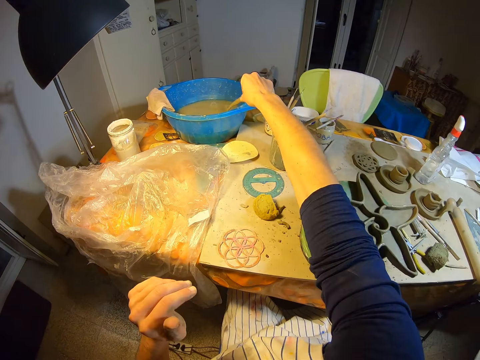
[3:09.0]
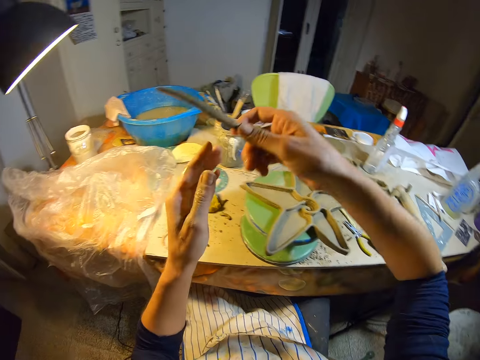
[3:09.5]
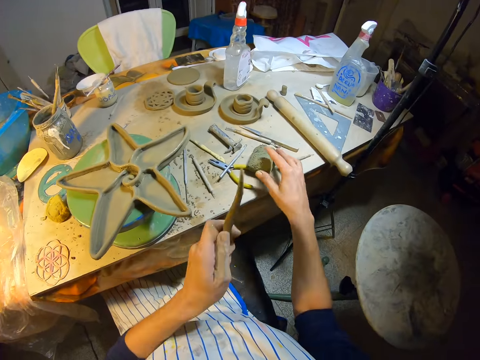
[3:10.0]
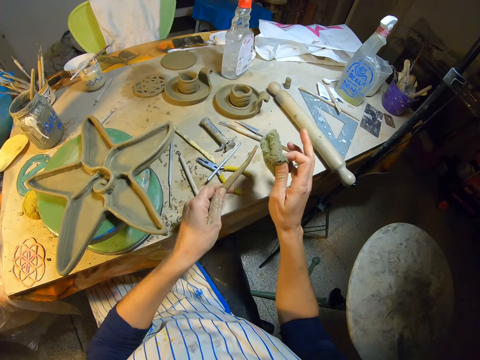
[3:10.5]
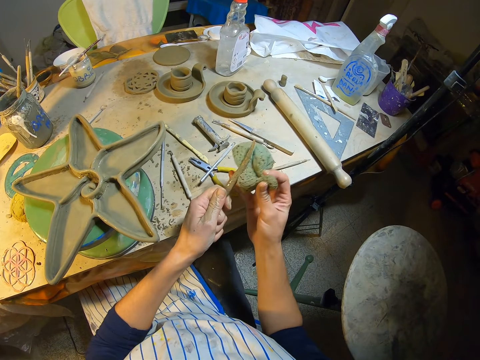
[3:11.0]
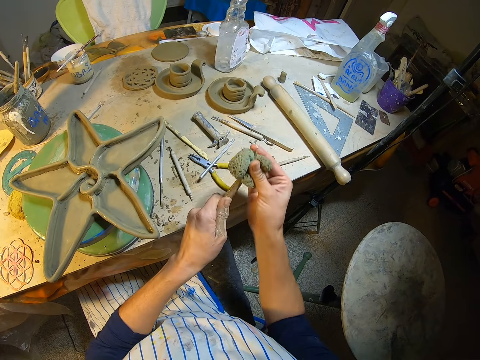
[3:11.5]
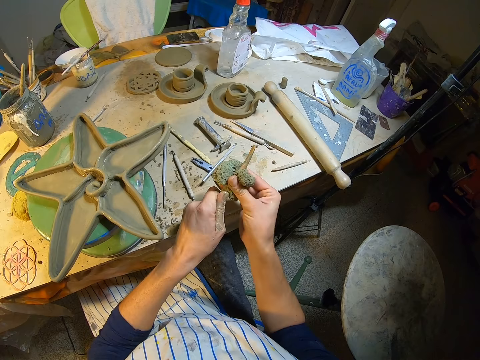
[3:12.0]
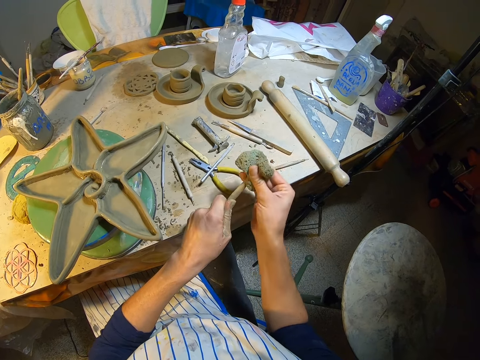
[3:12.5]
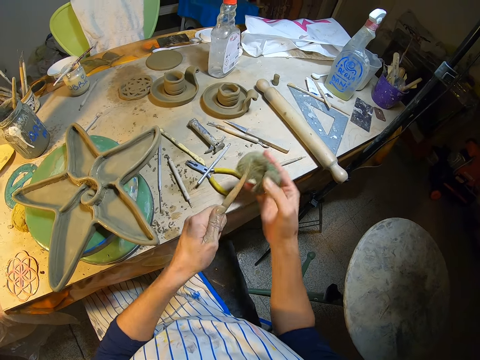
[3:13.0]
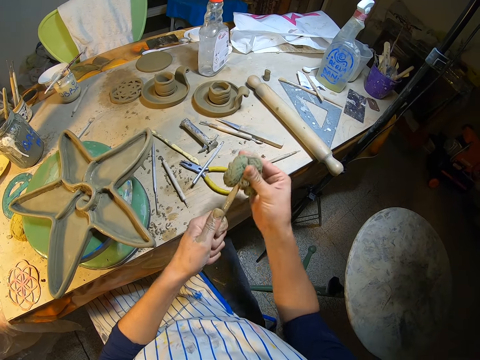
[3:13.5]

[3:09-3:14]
The camera wearer holds the clay knife with both hands. She holds the clay knife with her left hand and picks the foam on the table with her right hand. She wipes the wood. She cleans the clay knife in her left hand with the foam in her right hand.

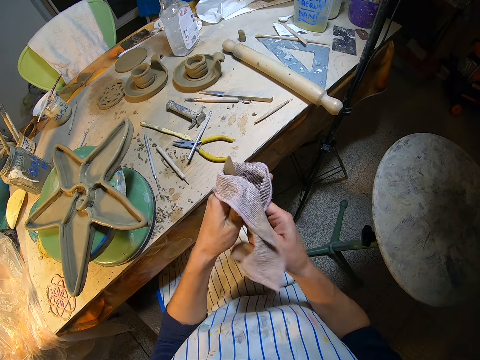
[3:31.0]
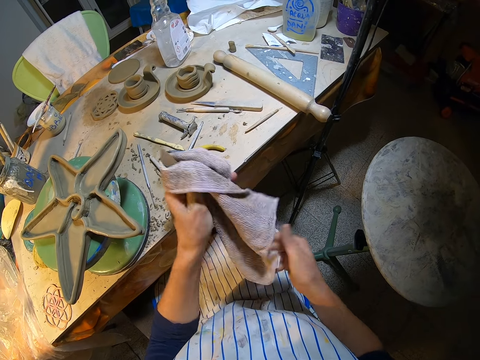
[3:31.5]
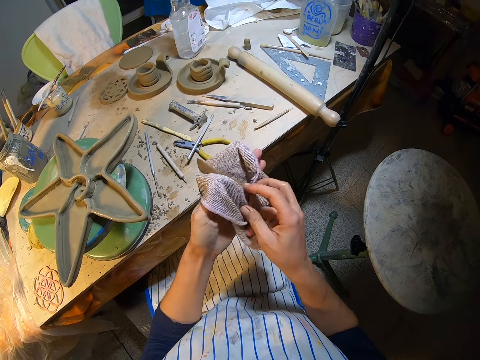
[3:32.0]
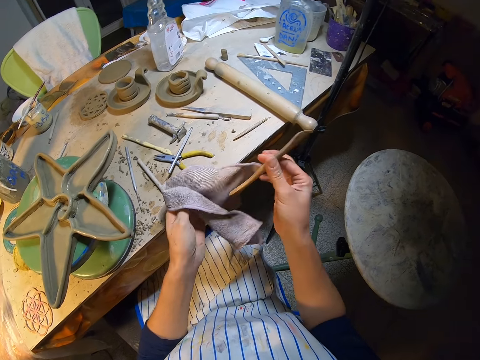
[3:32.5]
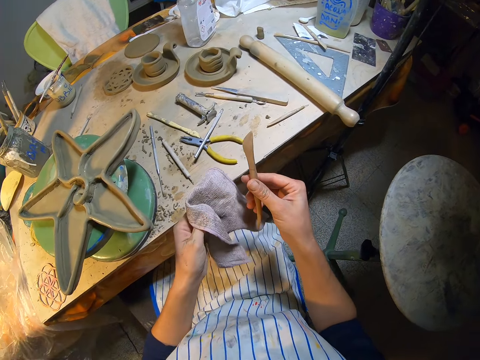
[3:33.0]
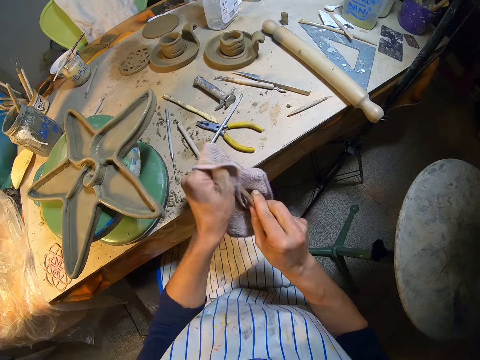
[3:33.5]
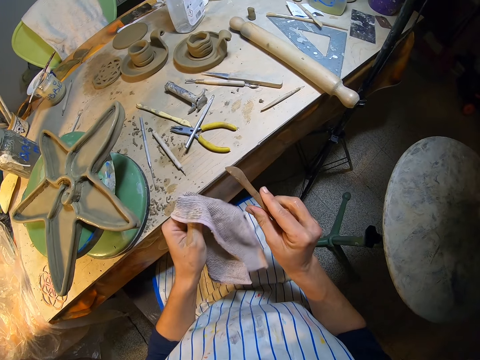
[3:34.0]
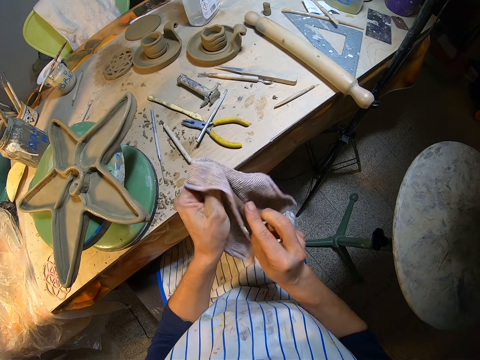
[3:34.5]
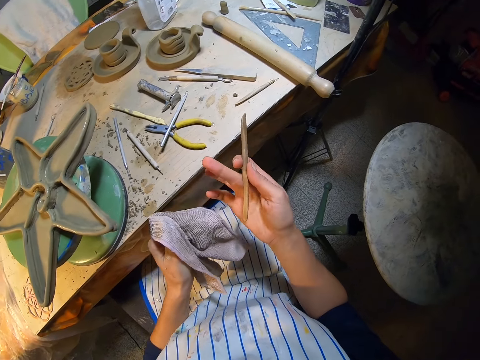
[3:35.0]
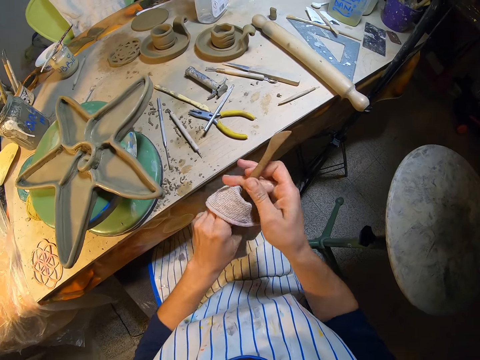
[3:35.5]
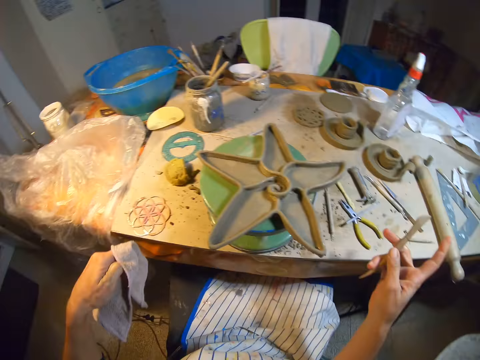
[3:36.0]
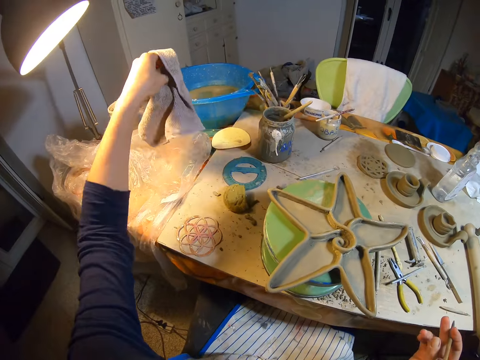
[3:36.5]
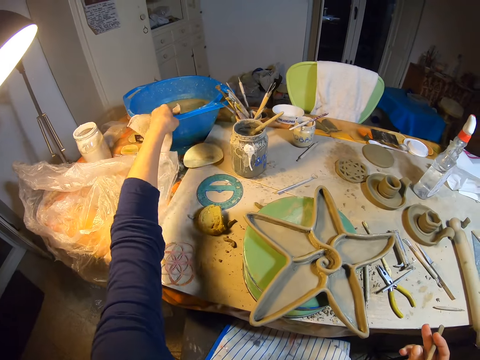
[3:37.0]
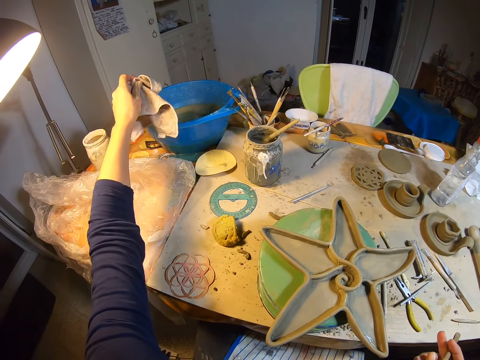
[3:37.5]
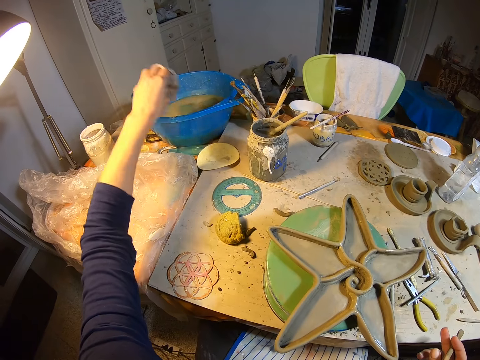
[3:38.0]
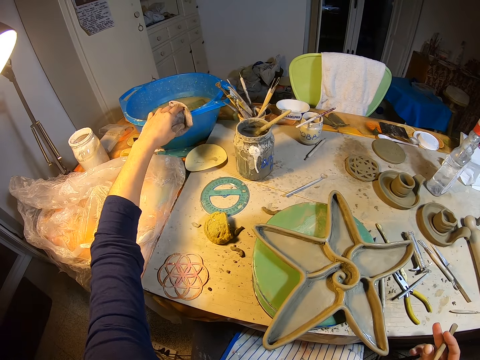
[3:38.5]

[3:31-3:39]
The camera wearer holds the clay knife with her right hand. She looks at the wood. She cleans the clay knife in her right hand with the napkin in her left hand. She wipes the wood. She drops the napkin in her left hand on the bowl of water.

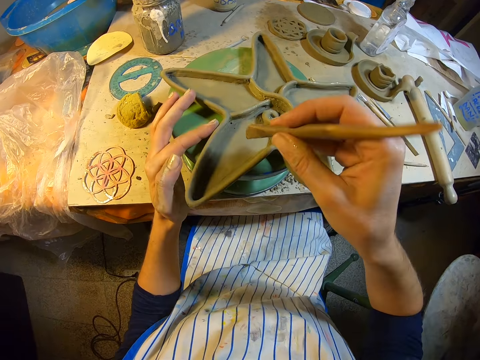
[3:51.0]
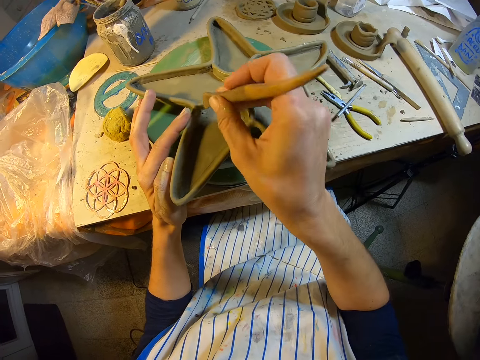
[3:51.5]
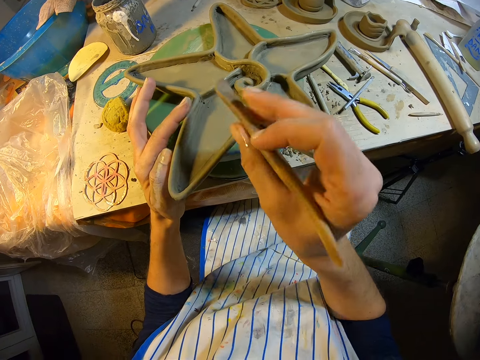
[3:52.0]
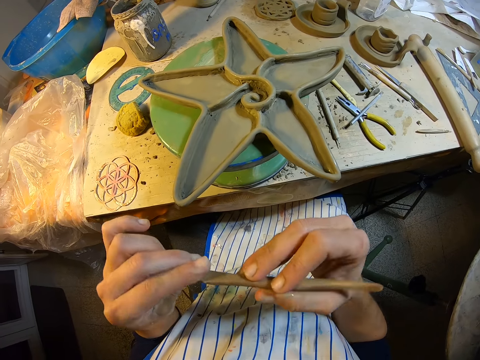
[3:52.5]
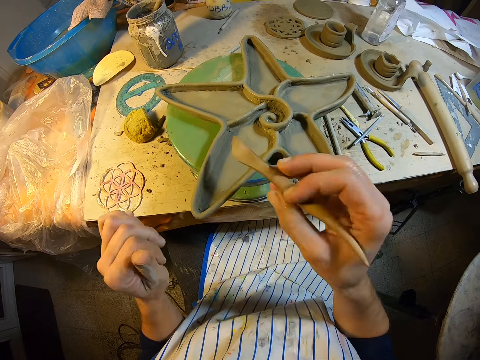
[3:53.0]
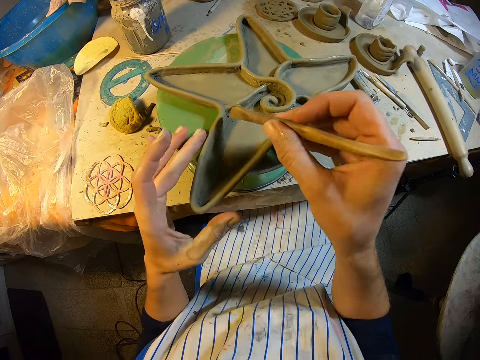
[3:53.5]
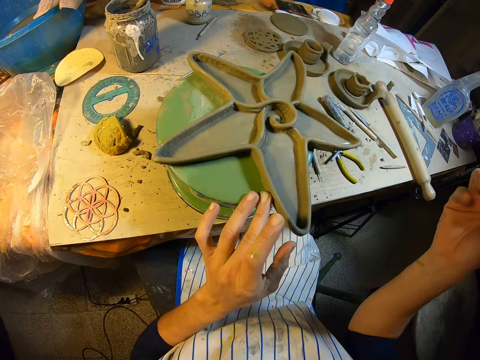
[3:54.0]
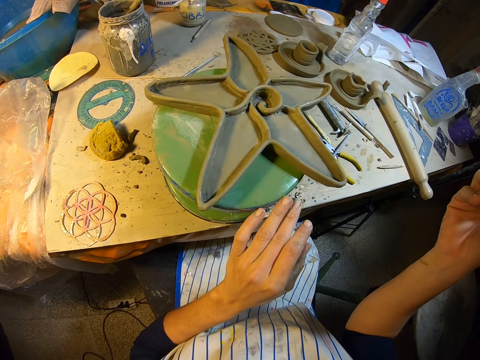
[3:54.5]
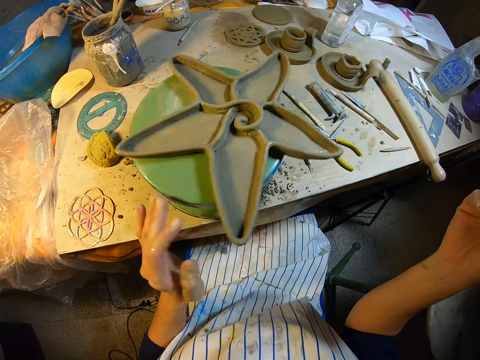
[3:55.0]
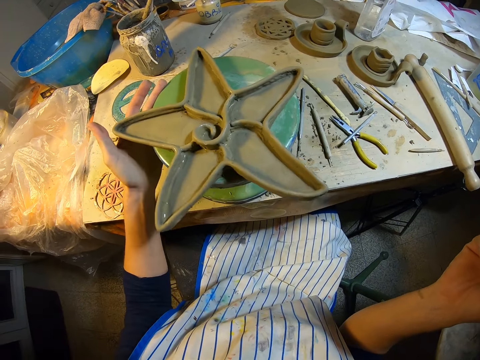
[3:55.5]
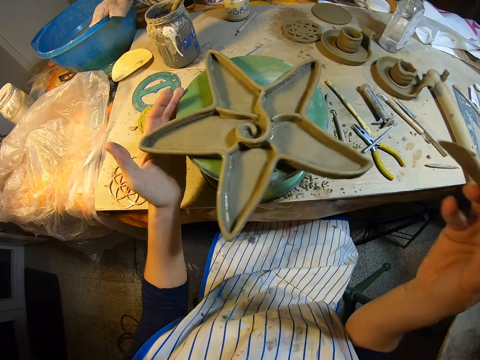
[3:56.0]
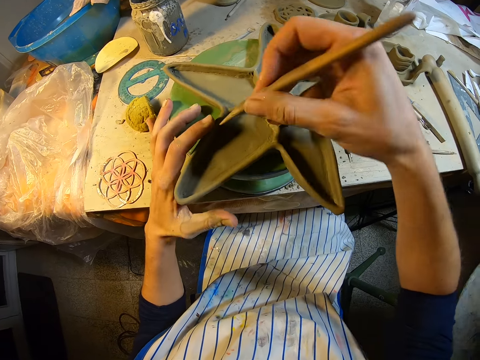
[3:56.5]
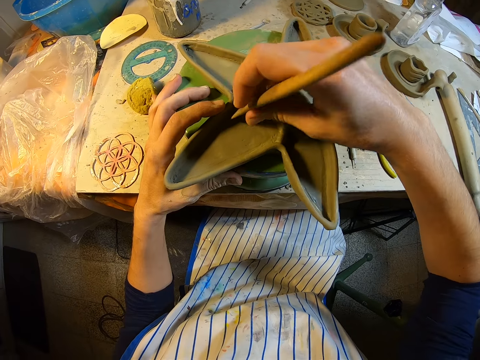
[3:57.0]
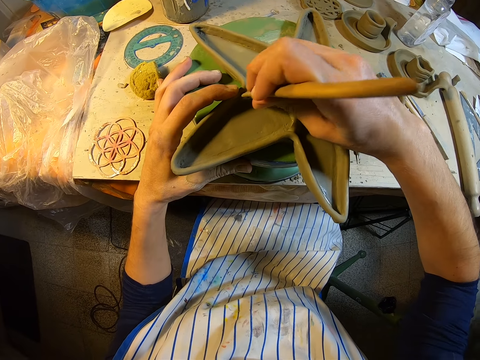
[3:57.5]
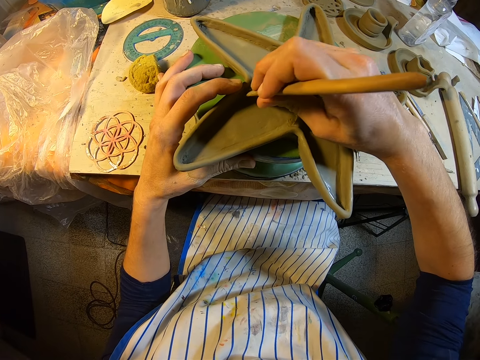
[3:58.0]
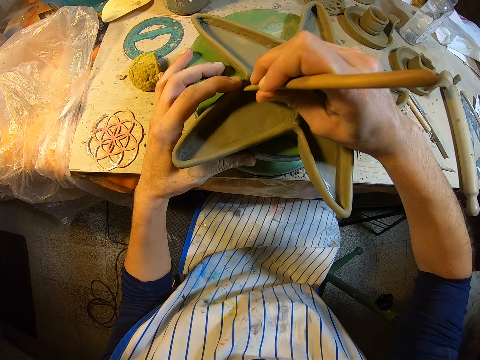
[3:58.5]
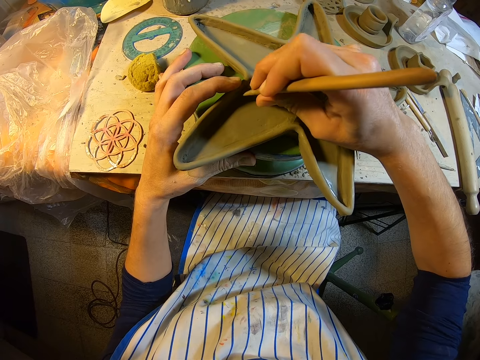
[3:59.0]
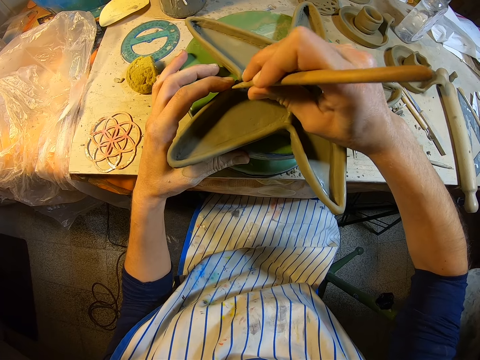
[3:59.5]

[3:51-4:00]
The camera wearer removes clay from the clay knife in her right hand with her left hand. She looks at the wood. She designs the molding. She holds the clay mold on the revolving stool on the table with her left hand. She rotates the revolving stool on the table with her left hand. She holds the clay mold on the revolving stool on the table with her left hand. She marks the clay mold on the revolving stool on the table with the clay knife in her right hand.

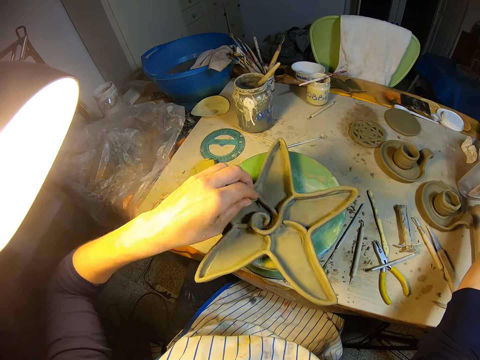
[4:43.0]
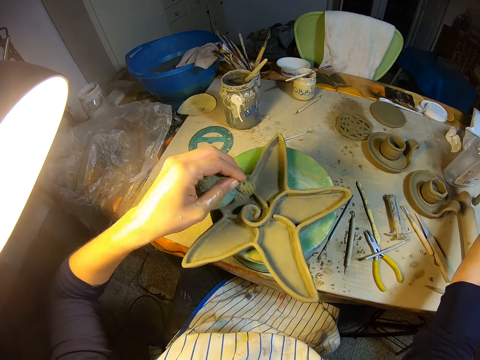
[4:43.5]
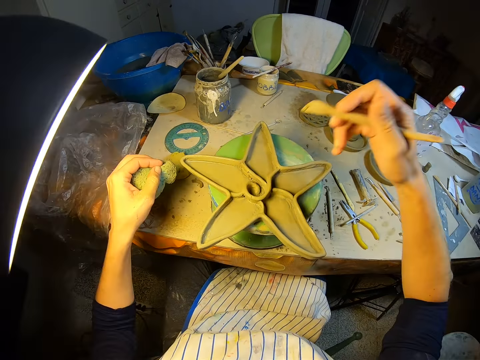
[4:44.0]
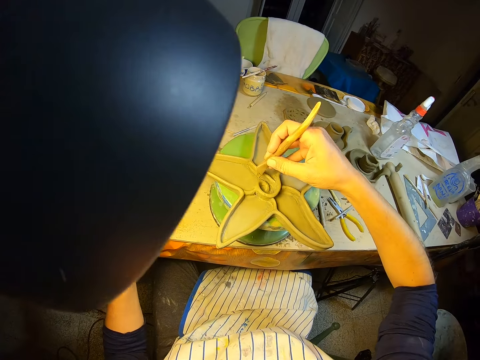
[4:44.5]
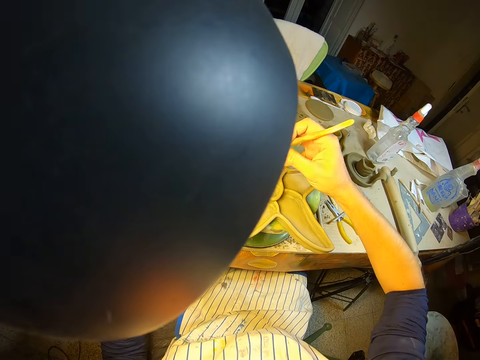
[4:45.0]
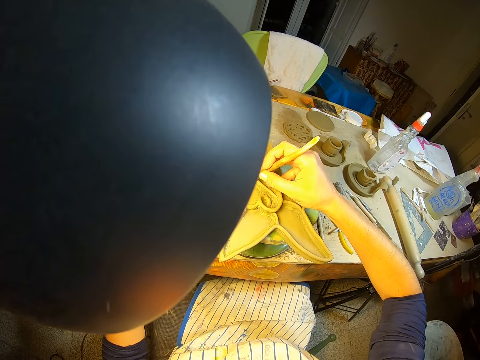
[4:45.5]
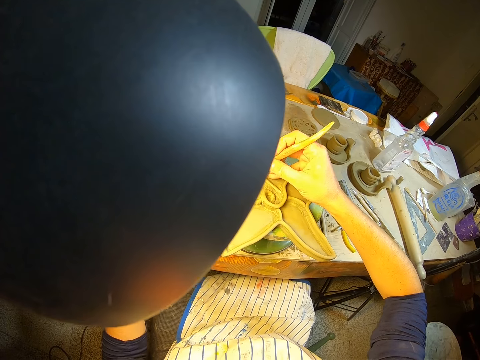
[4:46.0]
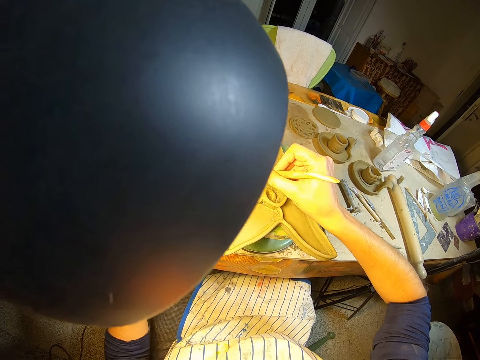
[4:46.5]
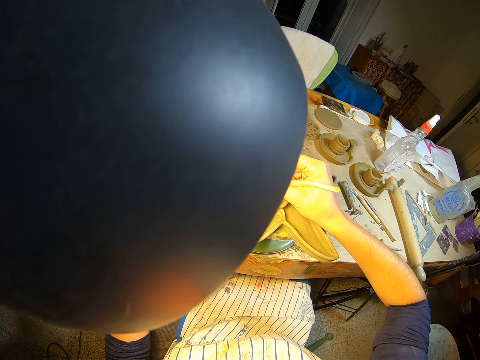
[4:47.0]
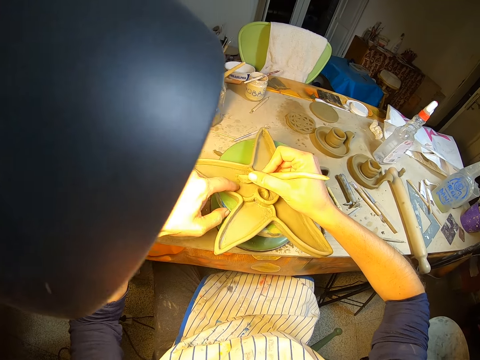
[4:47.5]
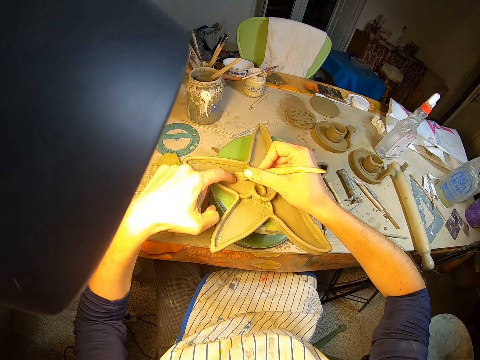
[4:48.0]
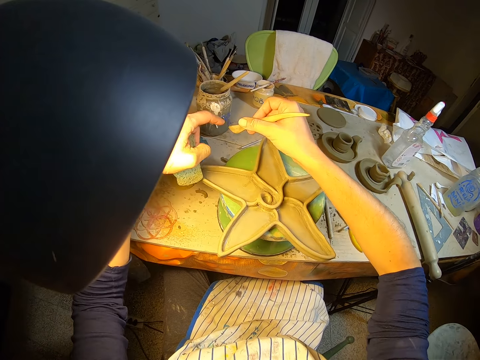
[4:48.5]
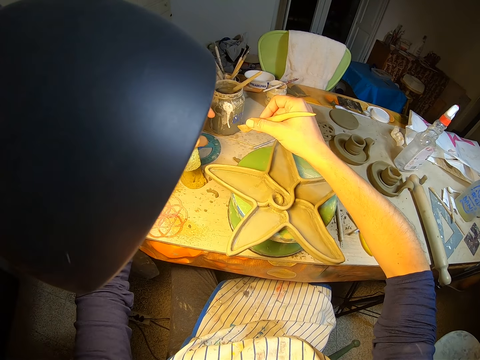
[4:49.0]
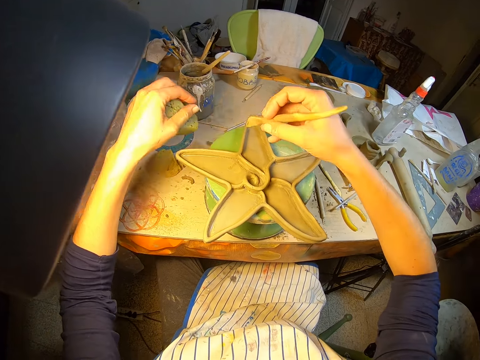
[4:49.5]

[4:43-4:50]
The camera wearer designs the molding. They mark the clay mold on the revolving stool on the table with the clay knife in their right hand. They touch the clay starfish with their left hand. They put the dirt on the table.
